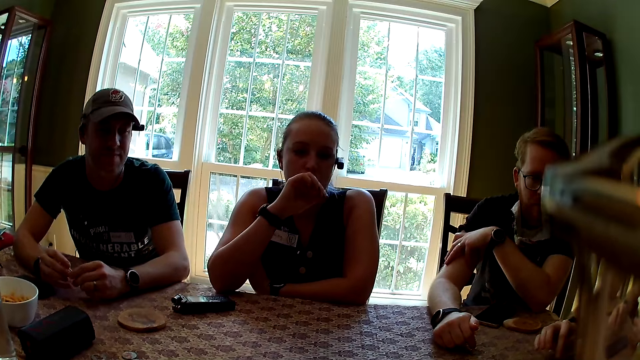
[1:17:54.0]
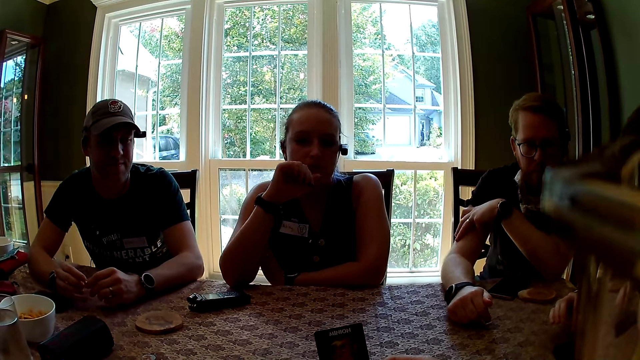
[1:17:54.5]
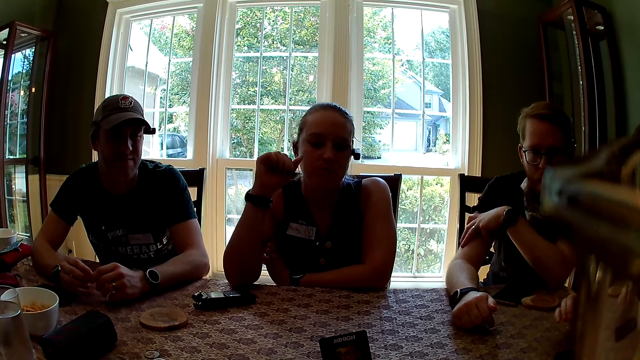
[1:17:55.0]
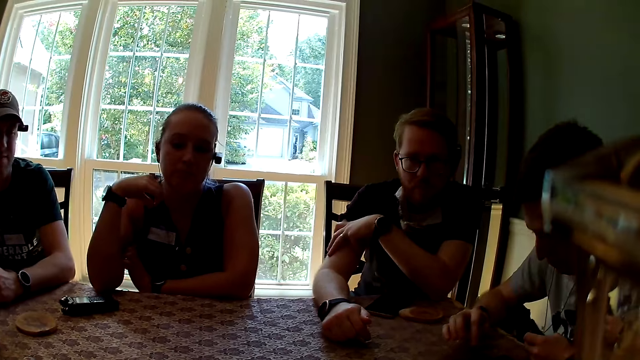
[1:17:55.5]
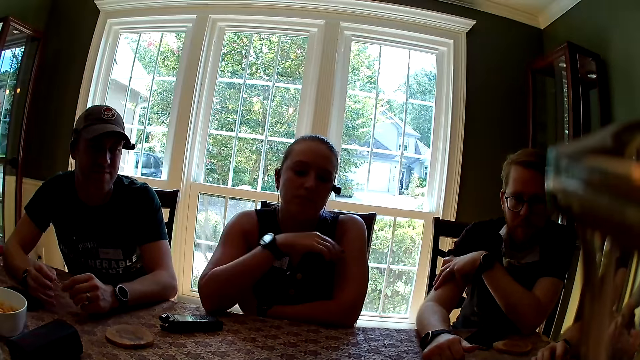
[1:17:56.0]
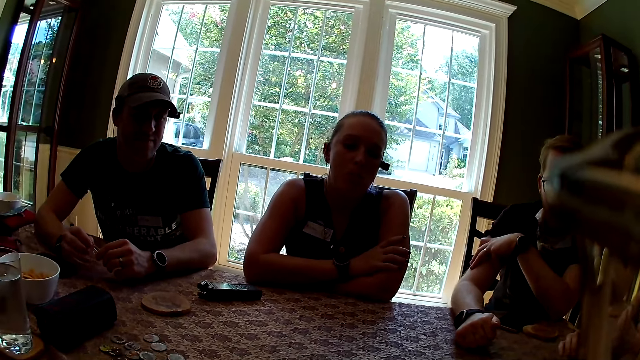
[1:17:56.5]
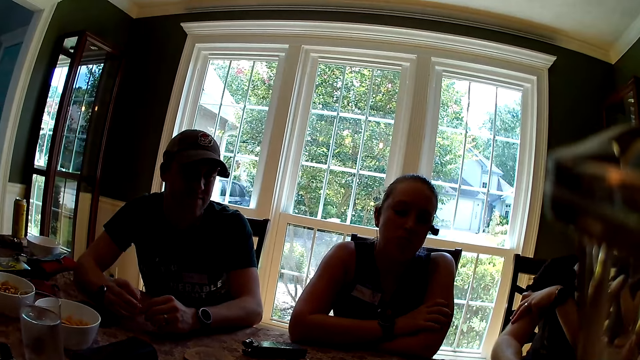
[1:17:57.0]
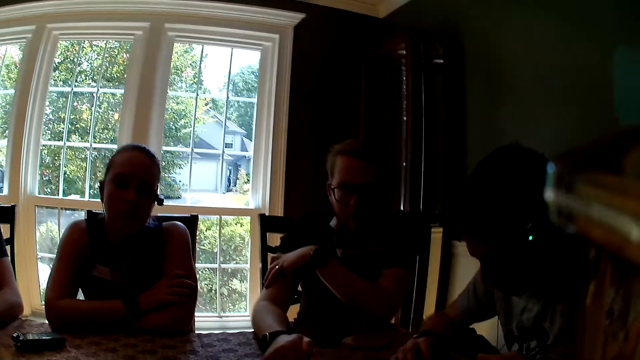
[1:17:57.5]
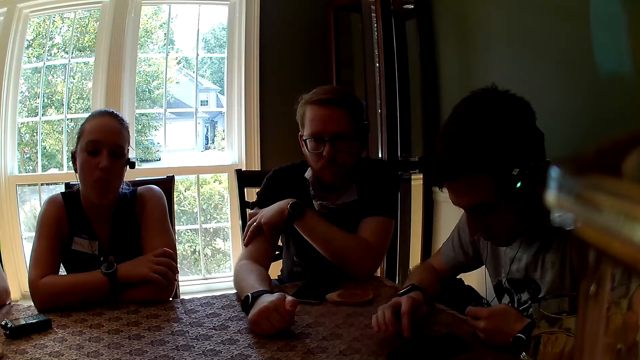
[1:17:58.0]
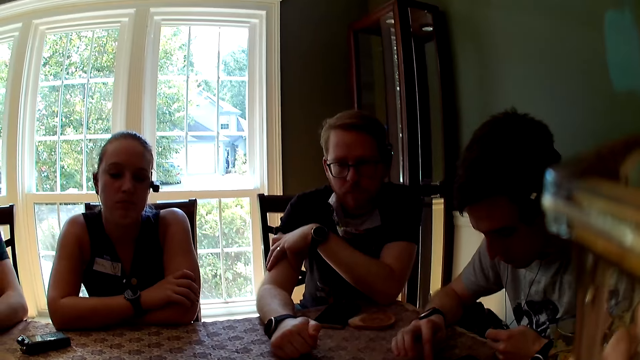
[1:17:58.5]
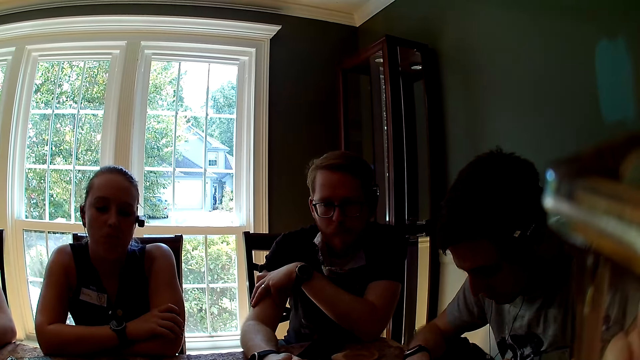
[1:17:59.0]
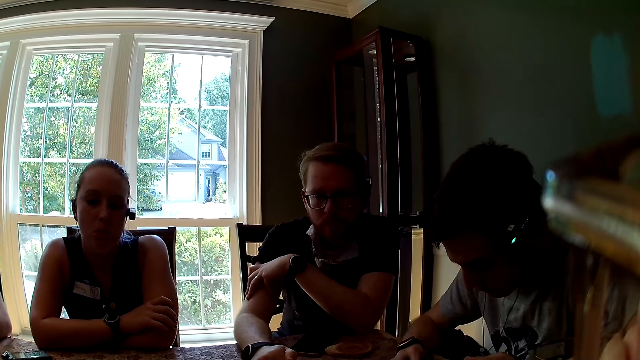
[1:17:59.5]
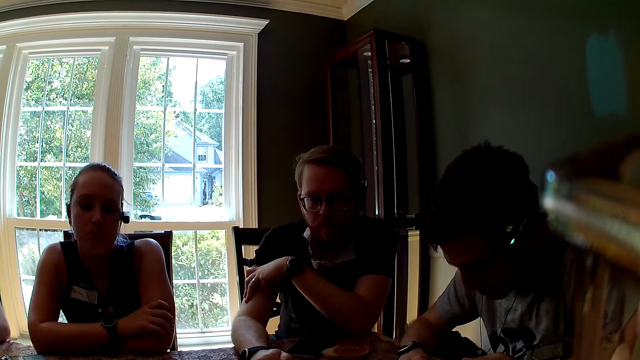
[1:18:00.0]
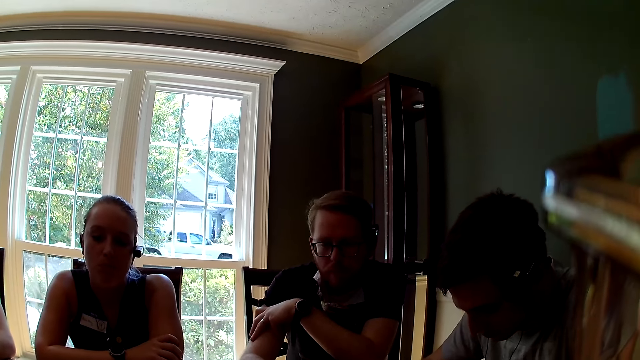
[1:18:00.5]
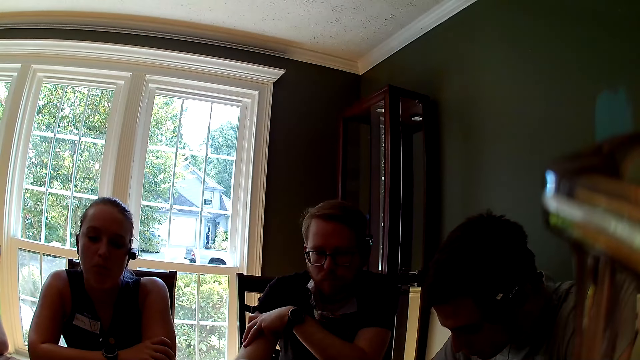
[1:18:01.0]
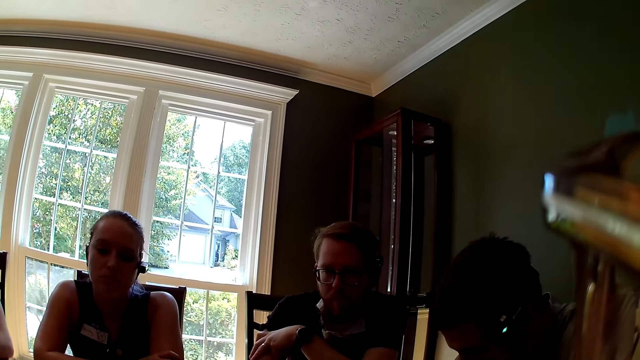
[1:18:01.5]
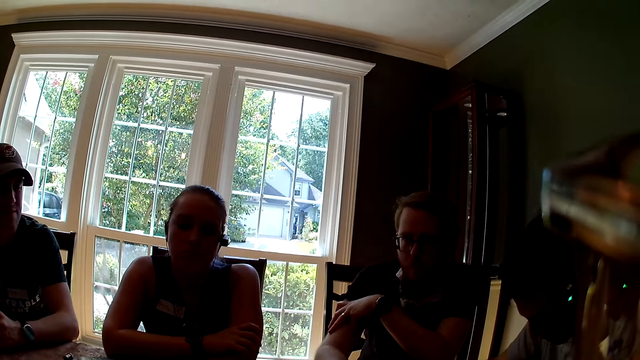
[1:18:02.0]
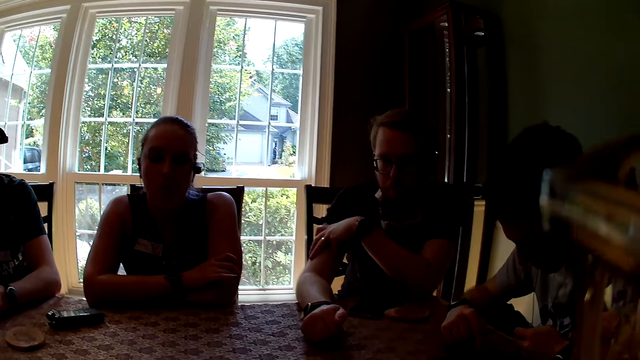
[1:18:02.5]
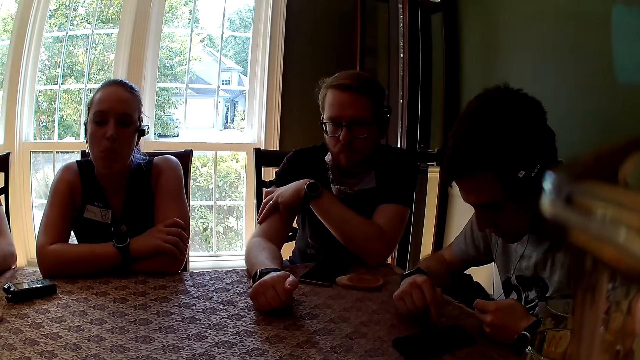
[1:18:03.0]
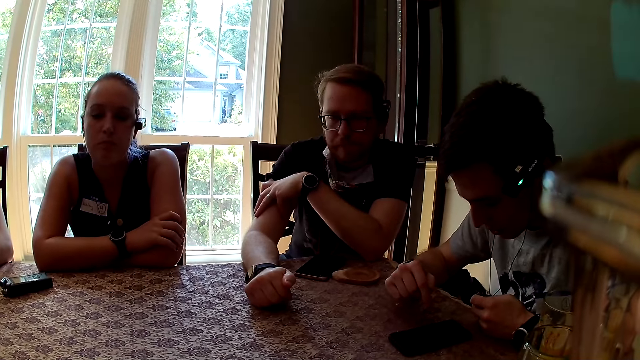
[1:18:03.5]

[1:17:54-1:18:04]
A man looks at the card. A woman looks at the card. Another man looks at the card. Another man uses his phone.

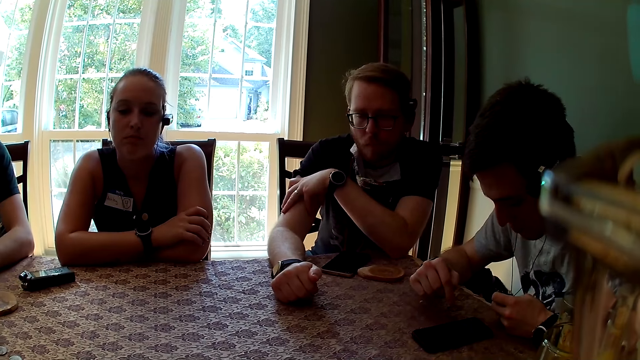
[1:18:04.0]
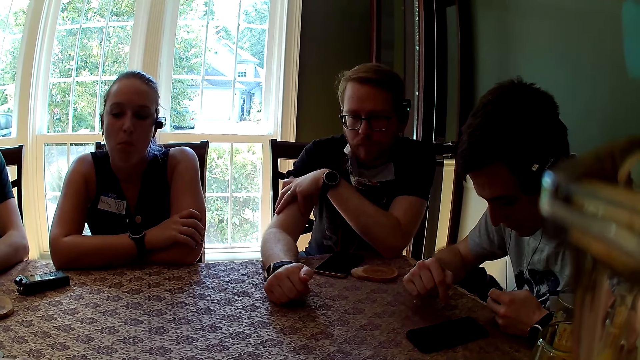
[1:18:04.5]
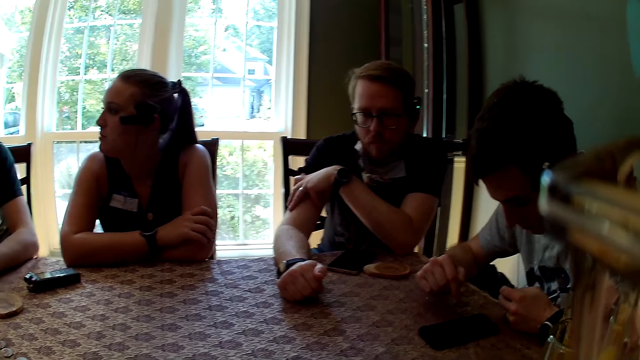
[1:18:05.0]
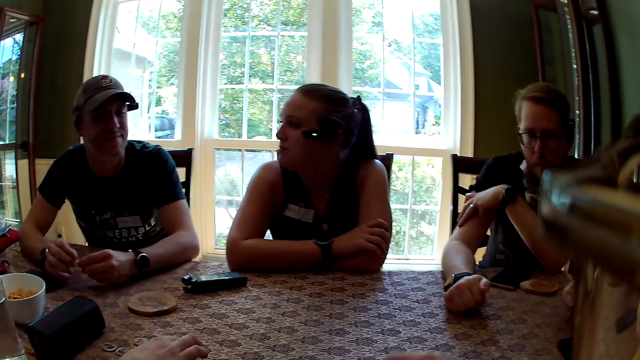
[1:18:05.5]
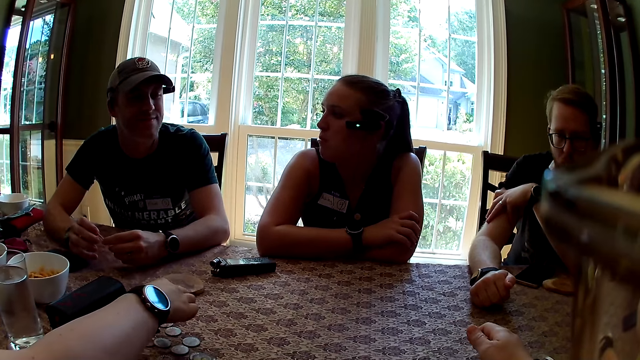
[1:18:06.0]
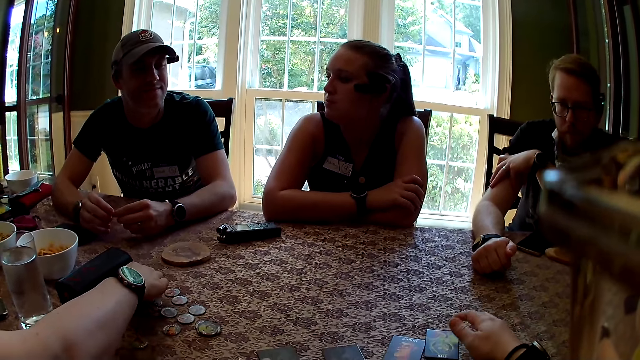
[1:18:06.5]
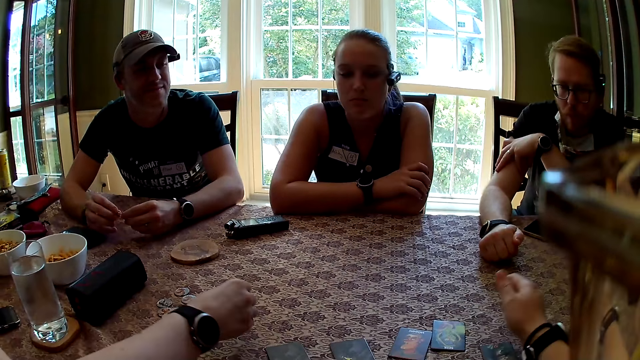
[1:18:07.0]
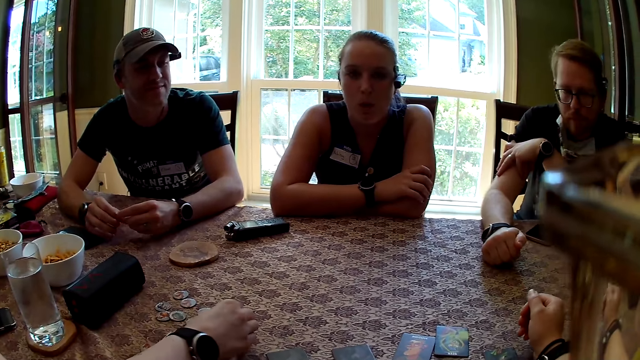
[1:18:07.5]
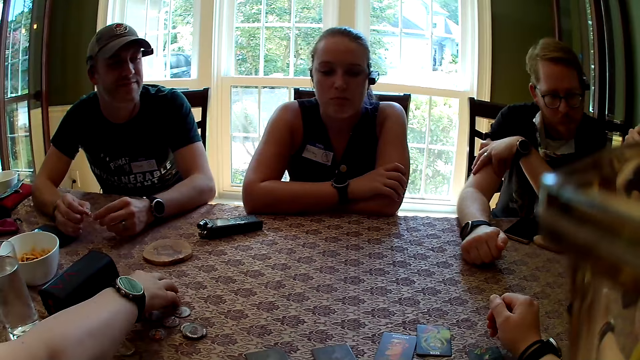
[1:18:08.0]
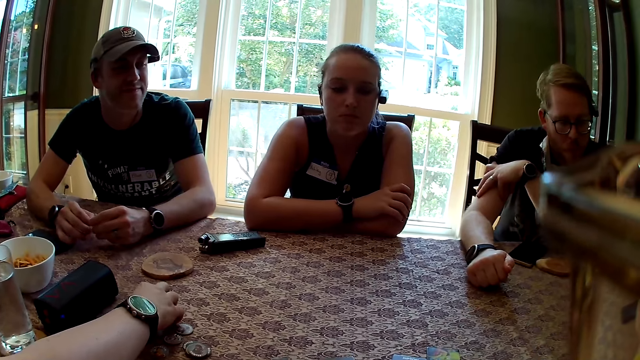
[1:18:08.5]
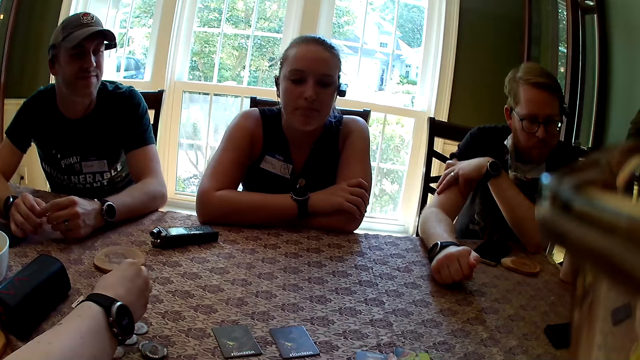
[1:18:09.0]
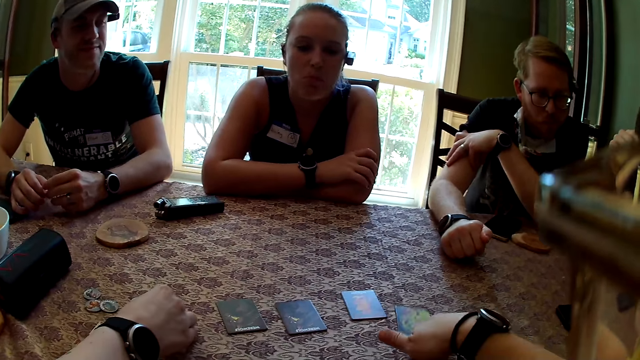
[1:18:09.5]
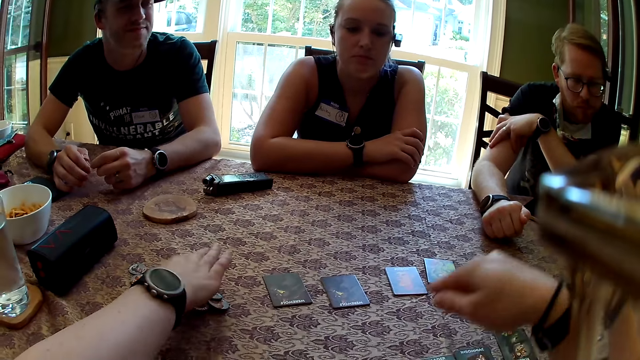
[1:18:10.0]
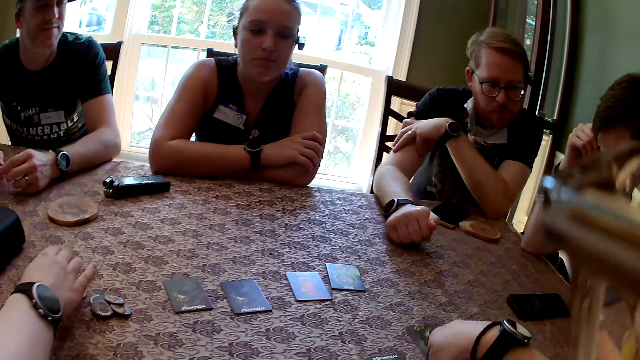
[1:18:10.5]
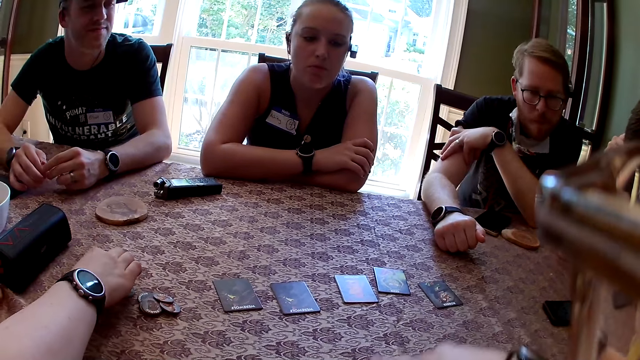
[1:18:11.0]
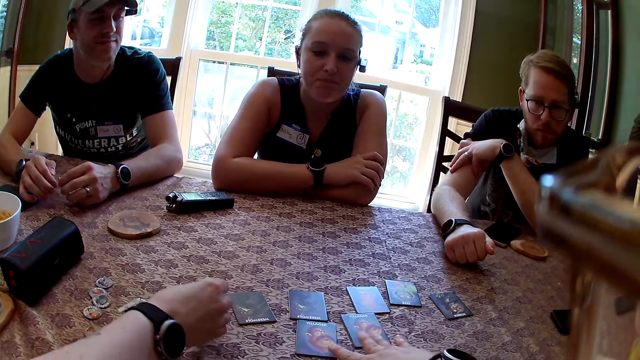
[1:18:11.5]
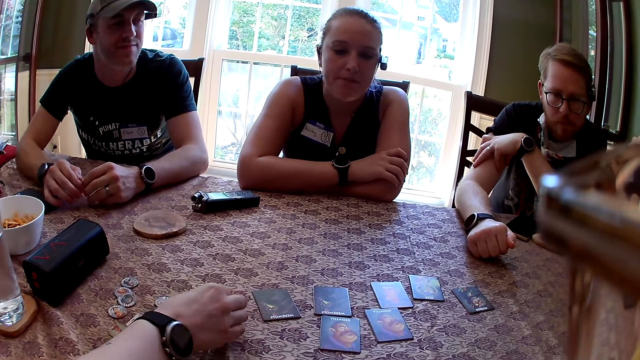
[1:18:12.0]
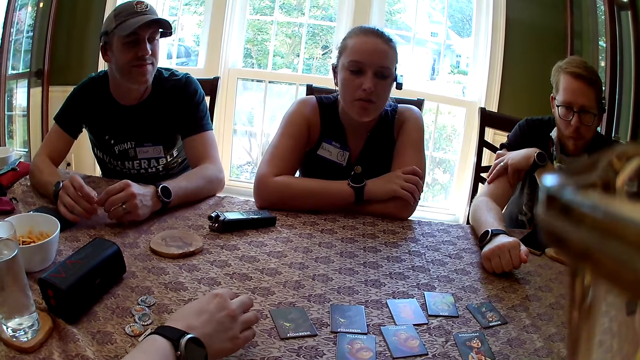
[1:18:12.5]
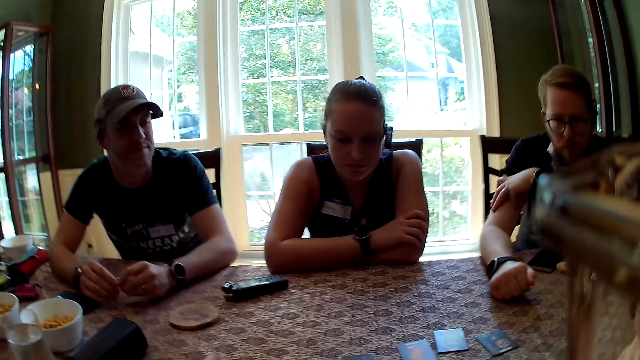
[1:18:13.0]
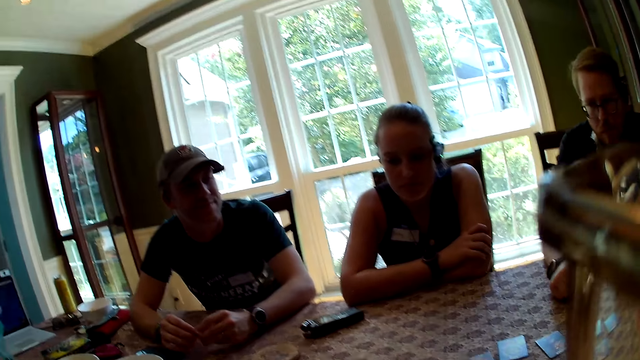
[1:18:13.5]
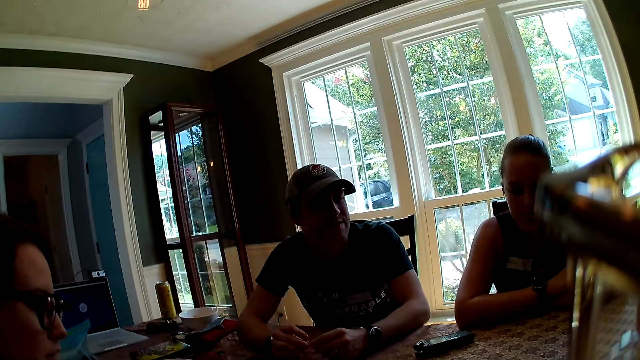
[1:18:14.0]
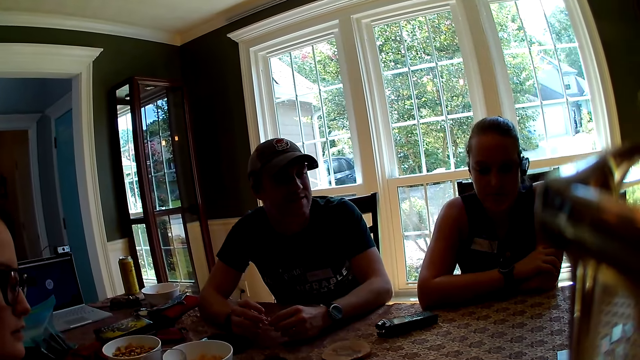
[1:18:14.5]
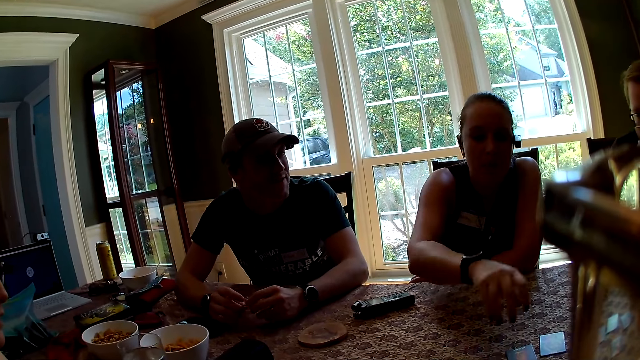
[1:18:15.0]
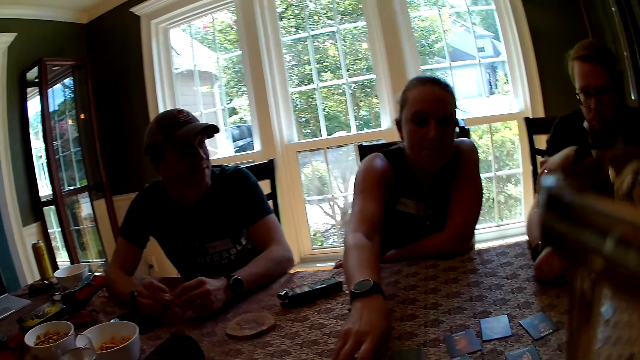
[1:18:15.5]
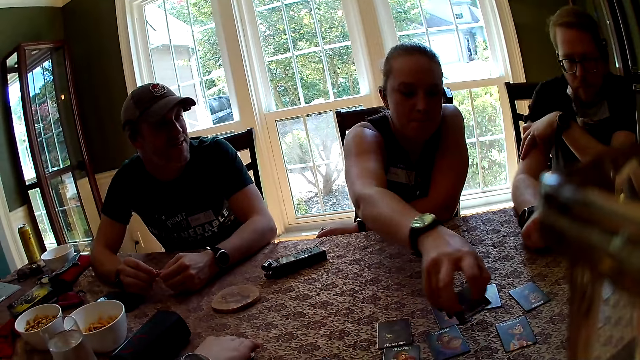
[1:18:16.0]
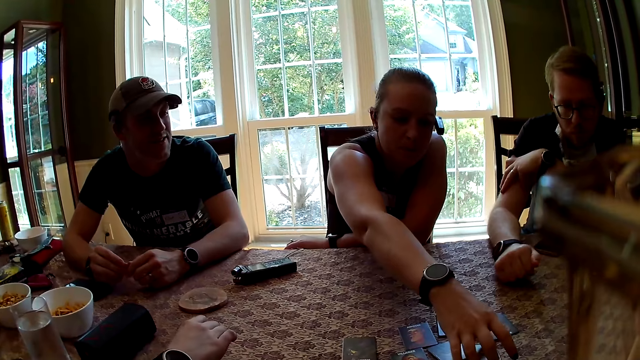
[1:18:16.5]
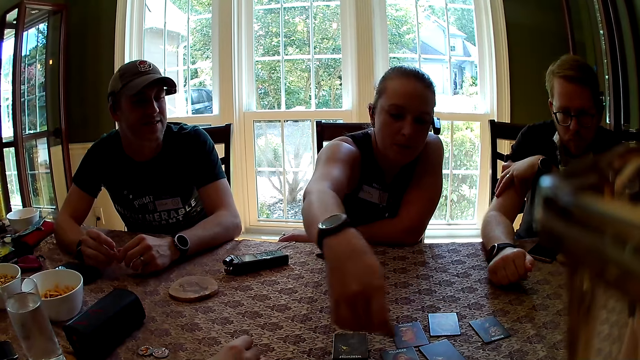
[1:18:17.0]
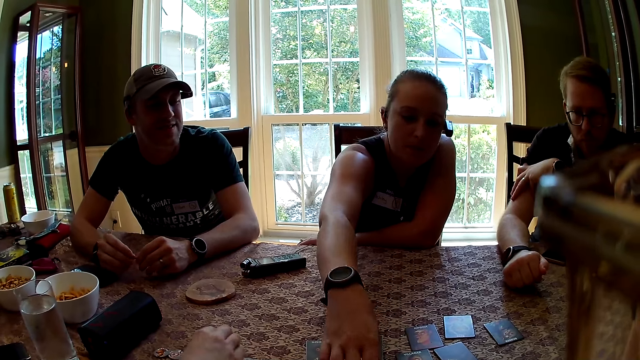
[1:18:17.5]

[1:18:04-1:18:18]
The camera wearer talks. A woman arranges some werewolf tokens on the table with her right hand. The woman takes a werewolf token. The camera wearer arranges the werewolf cards on the table with her right hand. Another woman arranges some role cards on the table with her right hand, takes a werewolf card and drops the werewolf card on the table.
